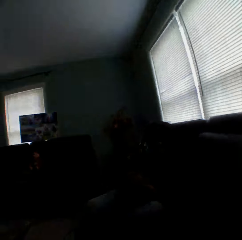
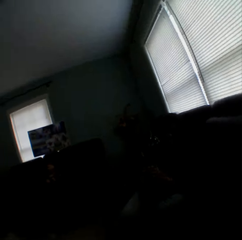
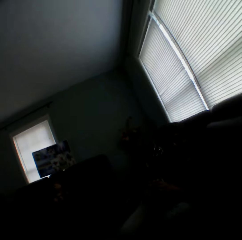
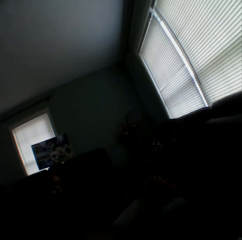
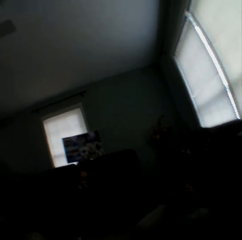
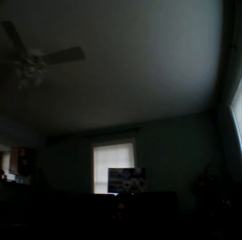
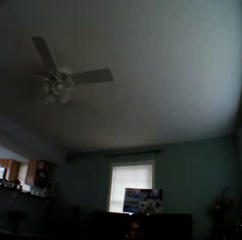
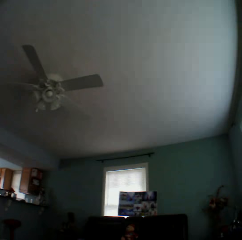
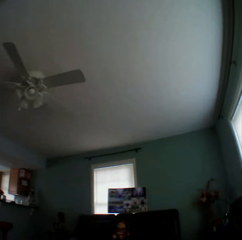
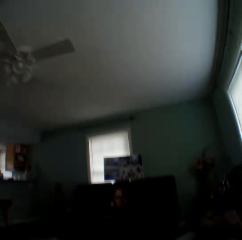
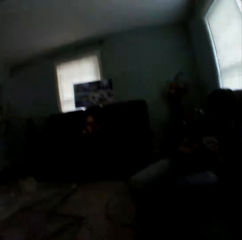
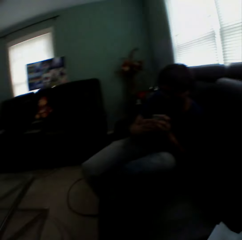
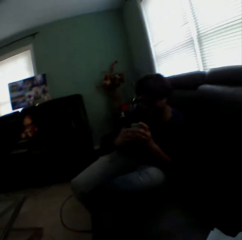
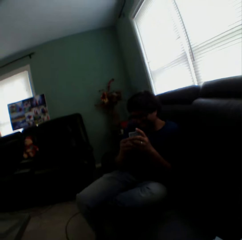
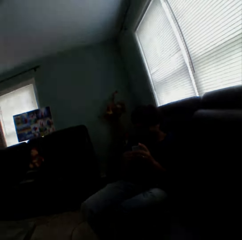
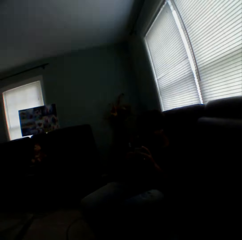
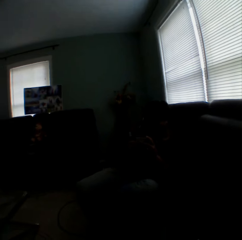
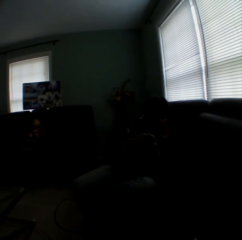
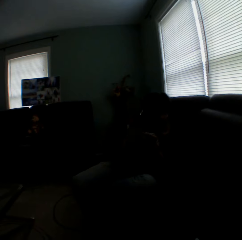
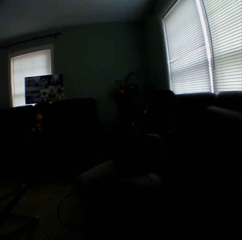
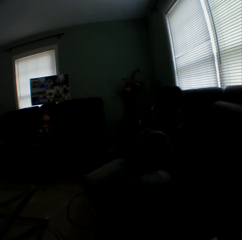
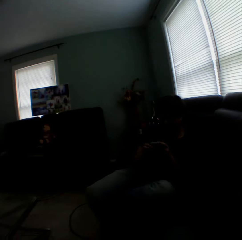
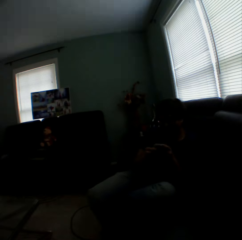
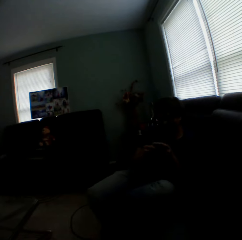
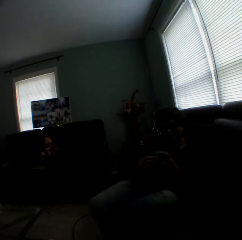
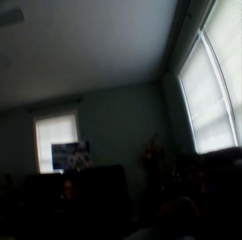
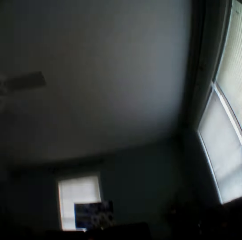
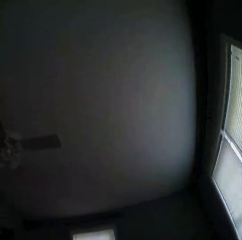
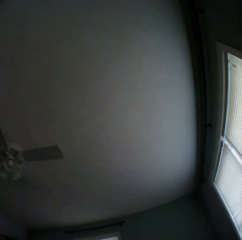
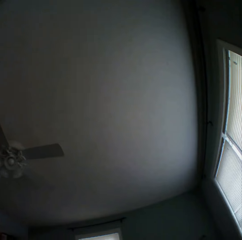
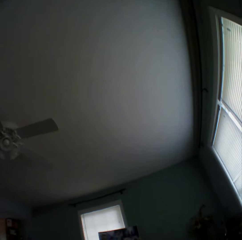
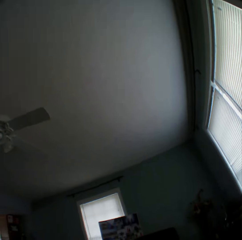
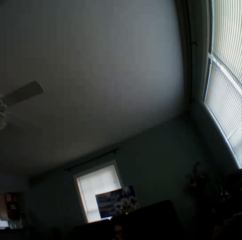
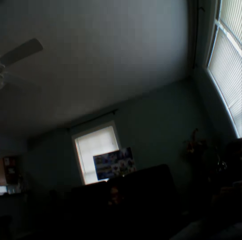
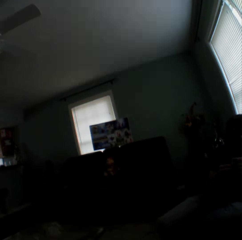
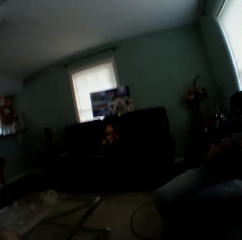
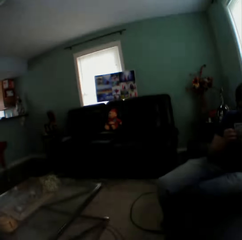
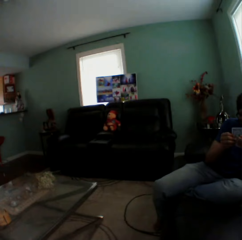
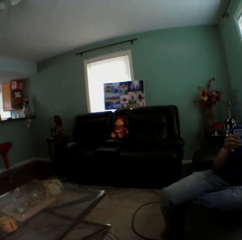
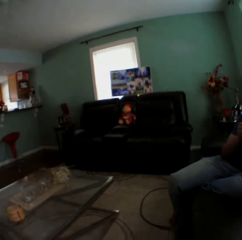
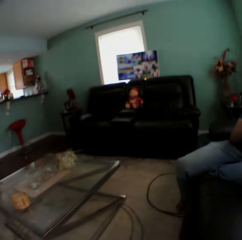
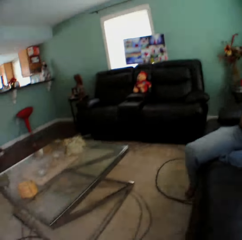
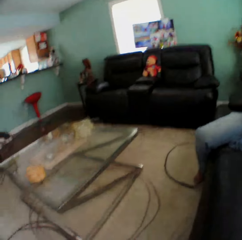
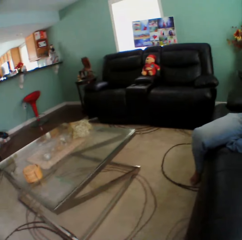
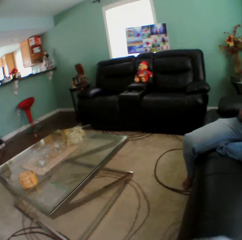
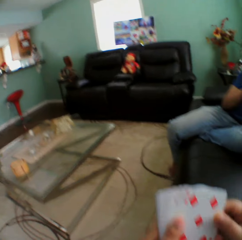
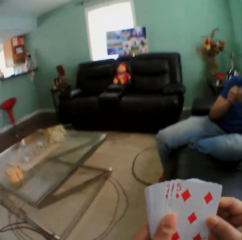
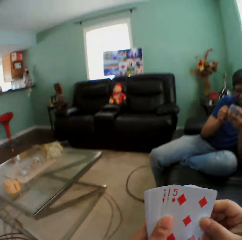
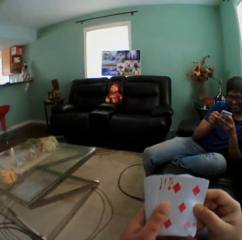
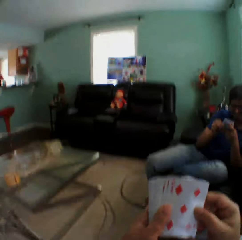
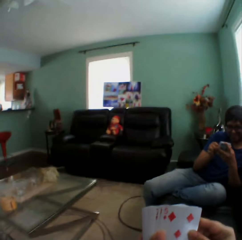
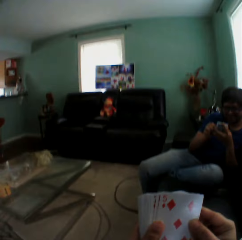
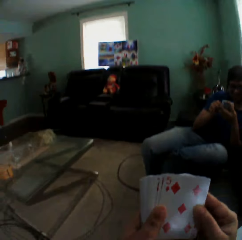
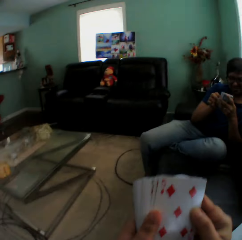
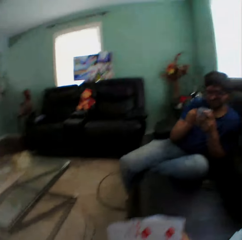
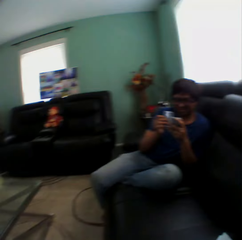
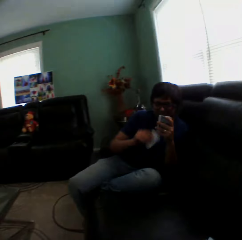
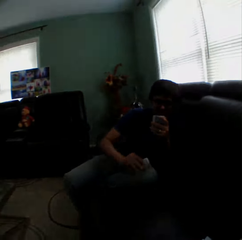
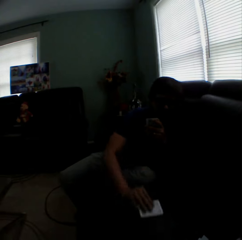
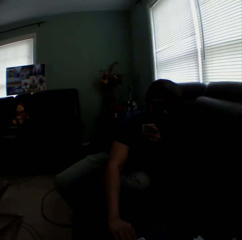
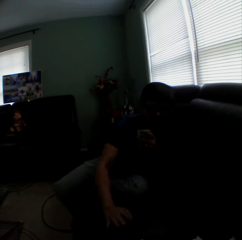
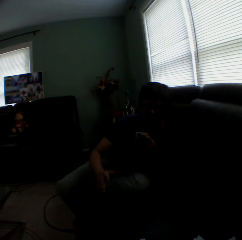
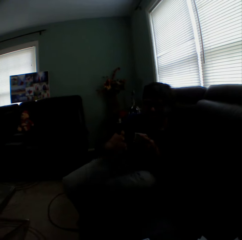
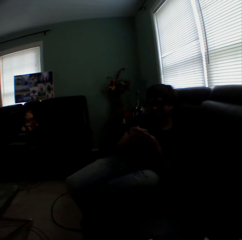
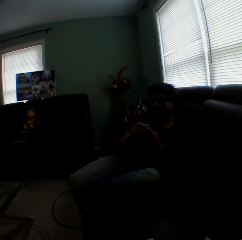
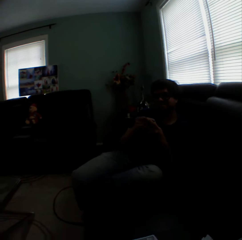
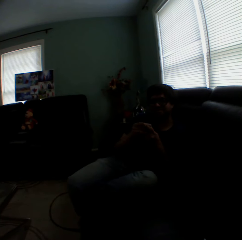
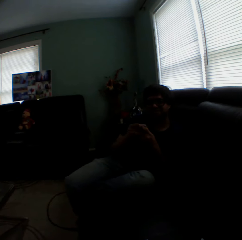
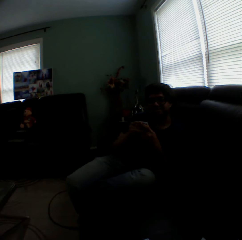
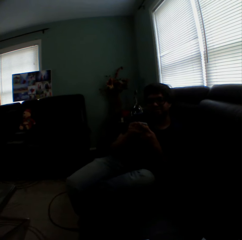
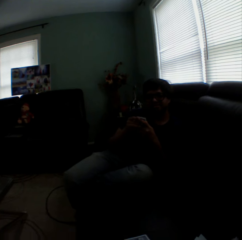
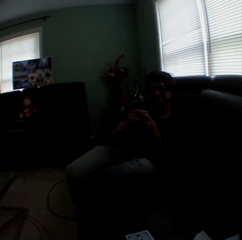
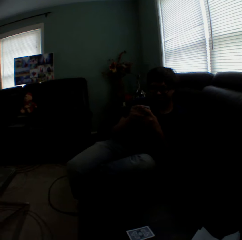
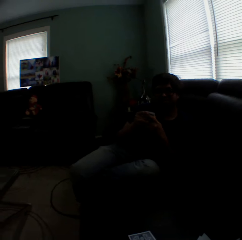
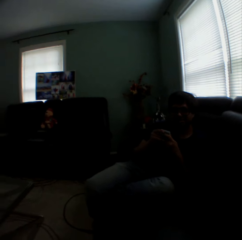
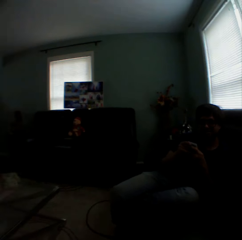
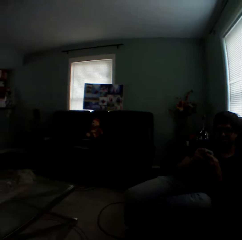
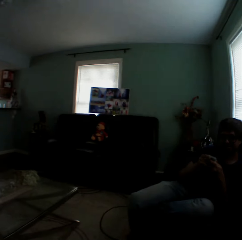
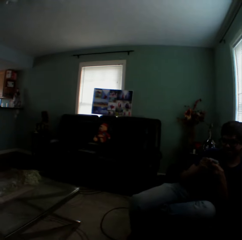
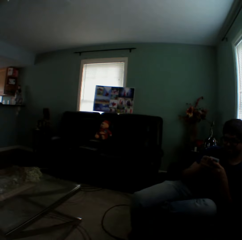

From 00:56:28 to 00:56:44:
The camera wearer looks around the room. They look at the cards. A man puts a card on the couch. The man plays the card game with the camera wearer.

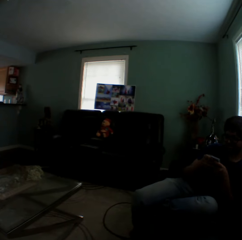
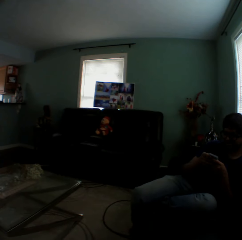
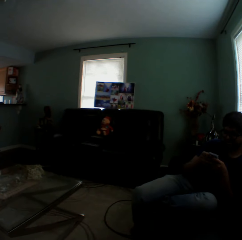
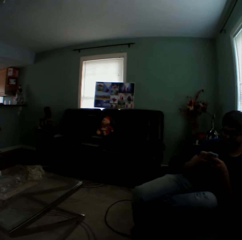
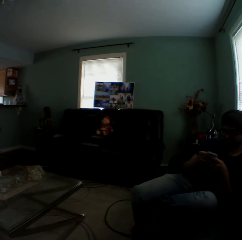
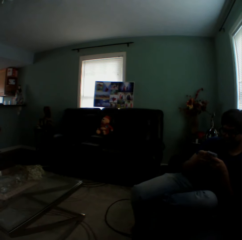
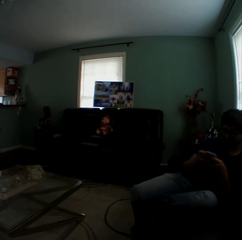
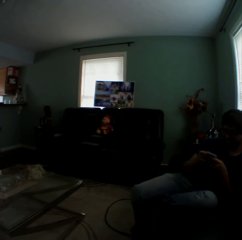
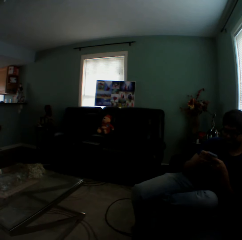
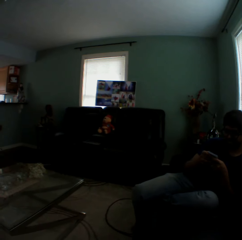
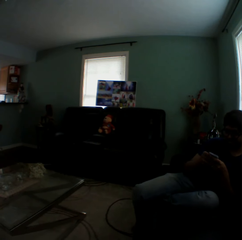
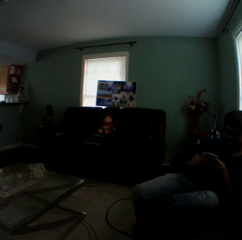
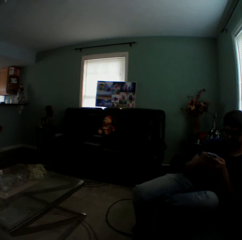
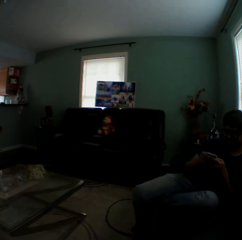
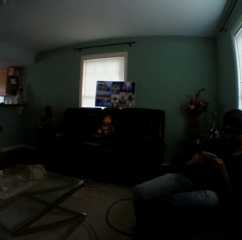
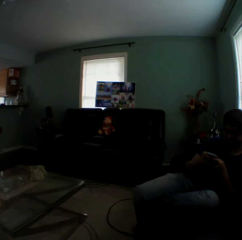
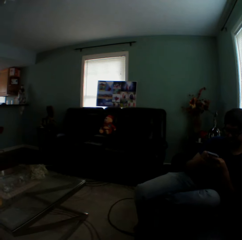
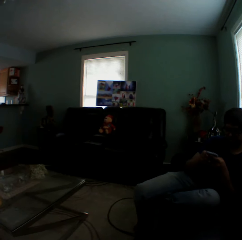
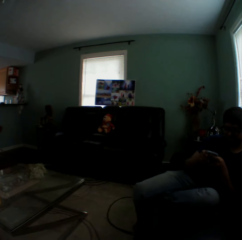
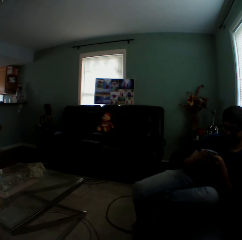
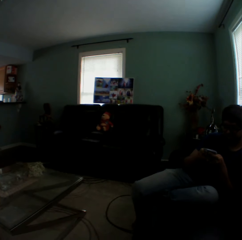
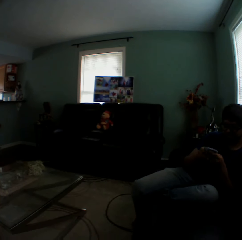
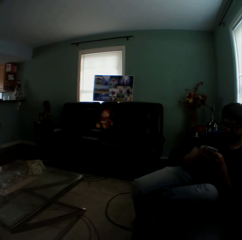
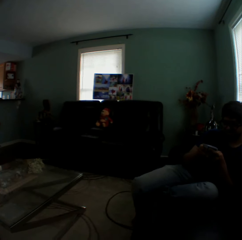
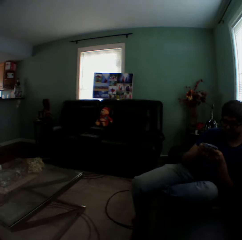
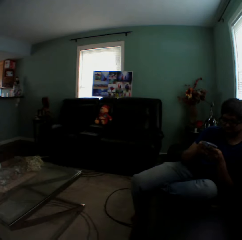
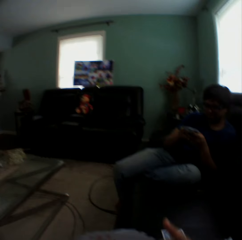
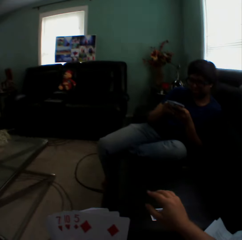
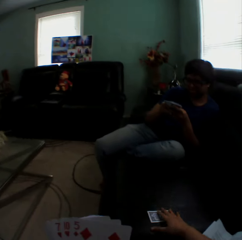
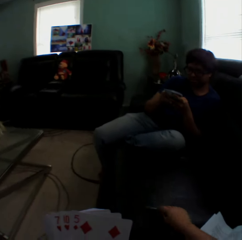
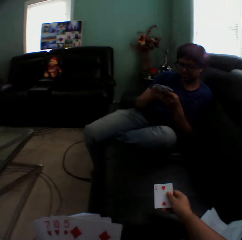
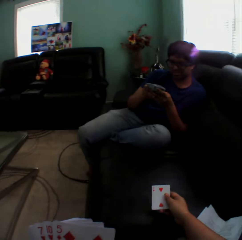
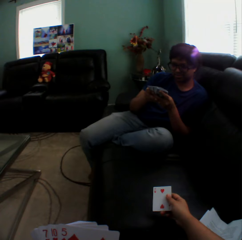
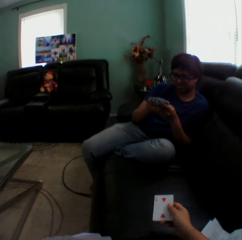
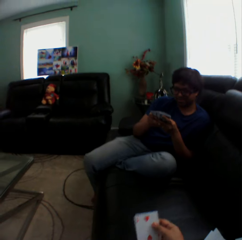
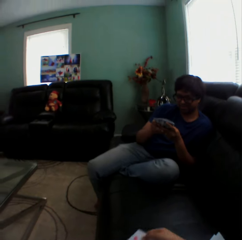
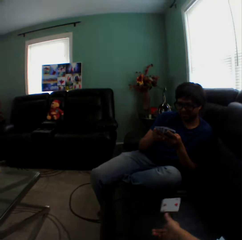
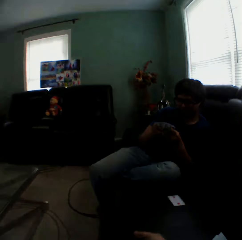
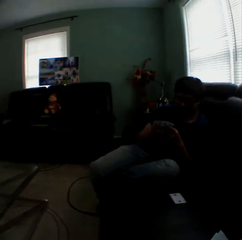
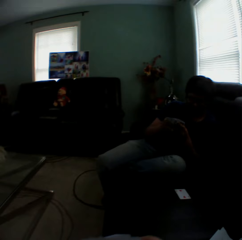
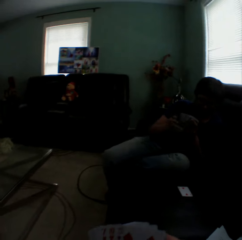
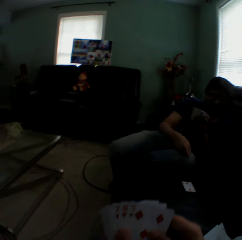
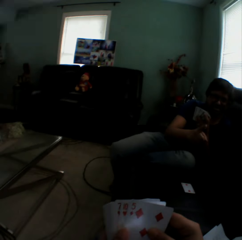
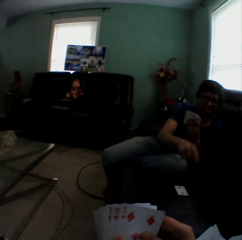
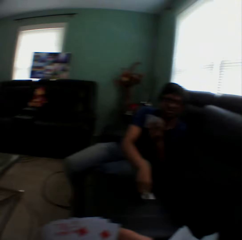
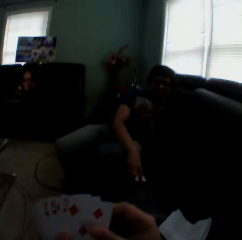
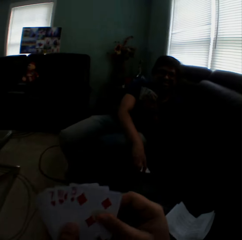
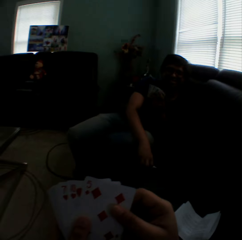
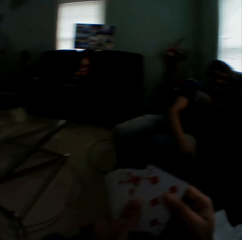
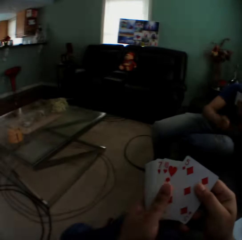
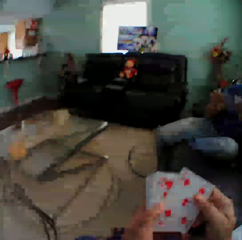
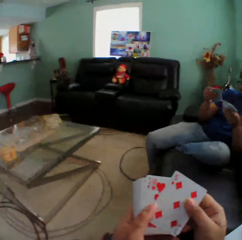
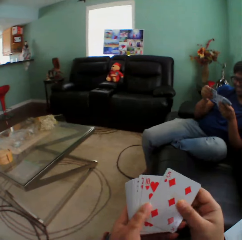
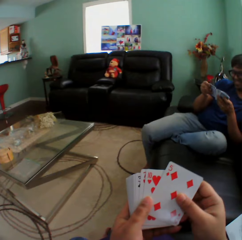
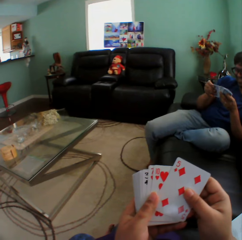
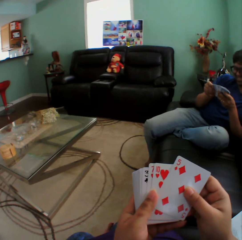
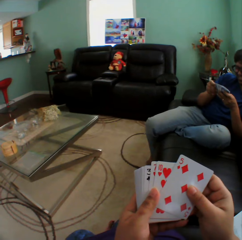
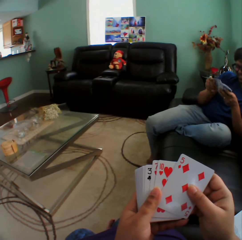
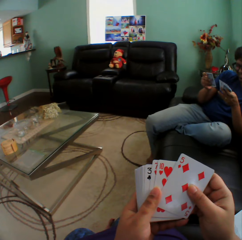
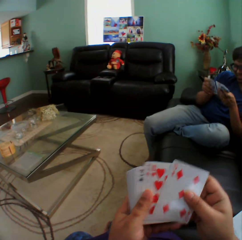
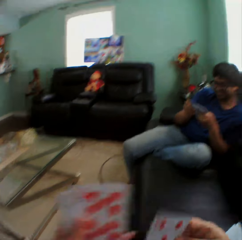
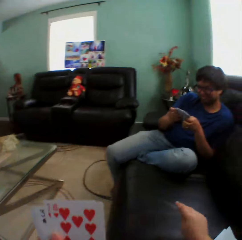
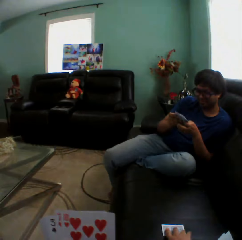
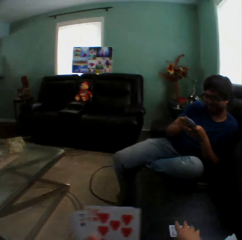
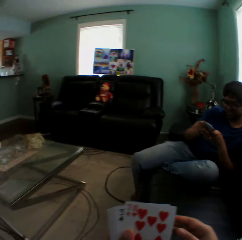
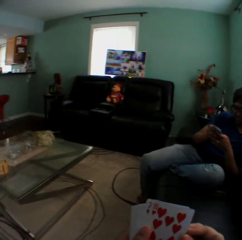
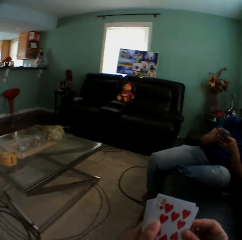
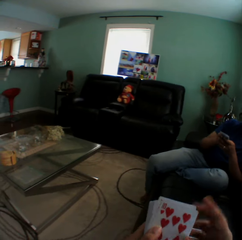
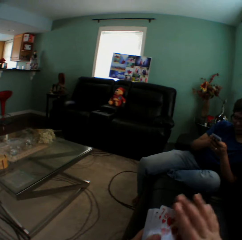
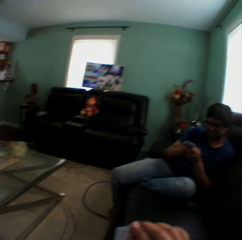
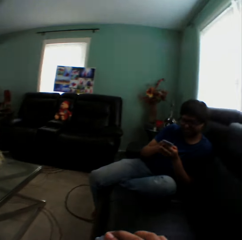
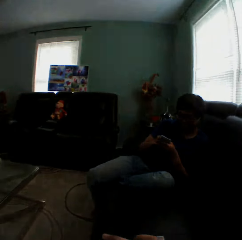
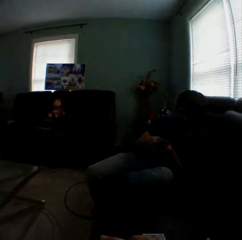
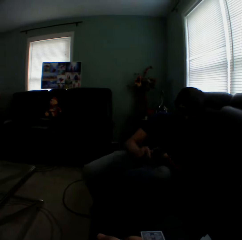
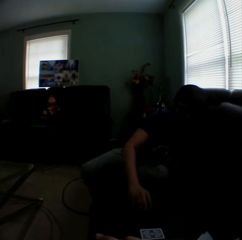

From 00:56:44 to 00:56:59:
The camera wearer picks up the card and looks at the card. They throw the card to a man. The man gestures with his hand and picks up the card. The camera wearer puts the card on the couch.
